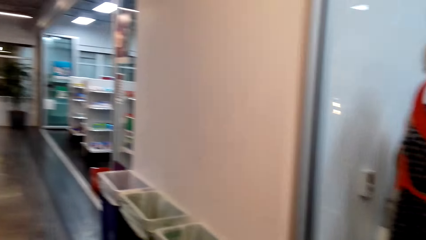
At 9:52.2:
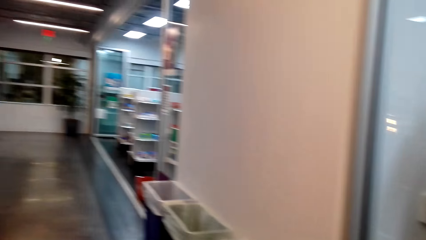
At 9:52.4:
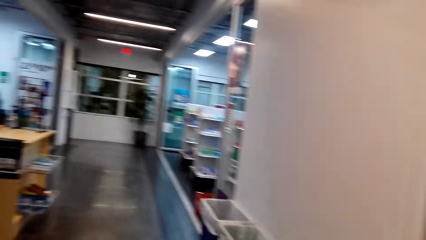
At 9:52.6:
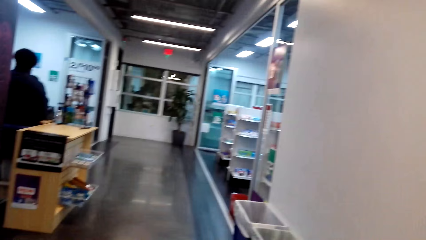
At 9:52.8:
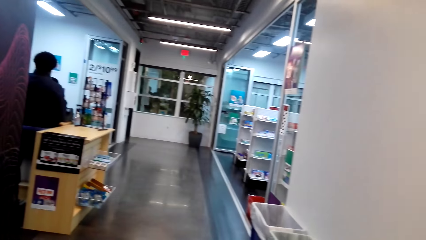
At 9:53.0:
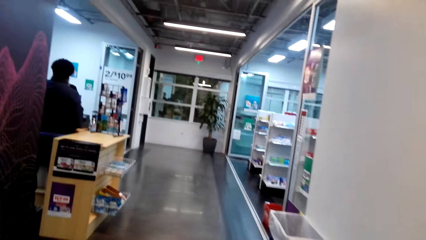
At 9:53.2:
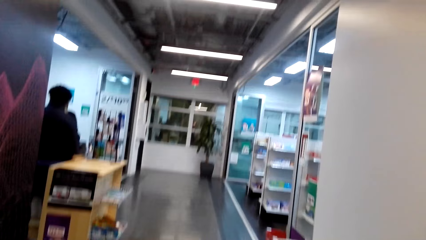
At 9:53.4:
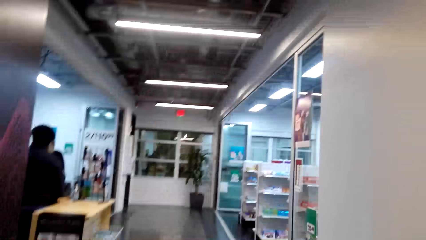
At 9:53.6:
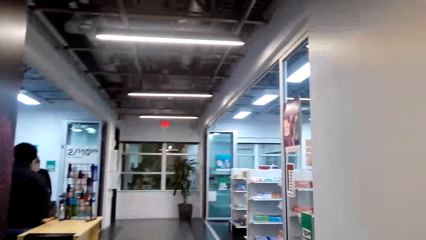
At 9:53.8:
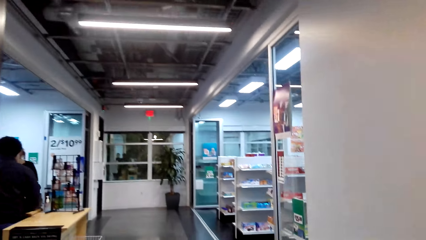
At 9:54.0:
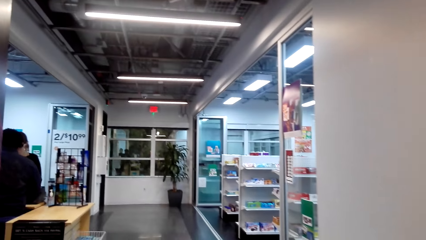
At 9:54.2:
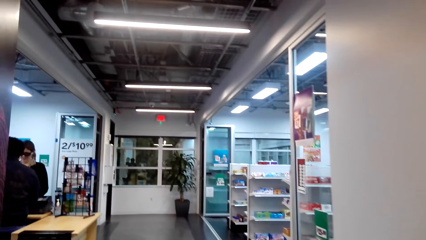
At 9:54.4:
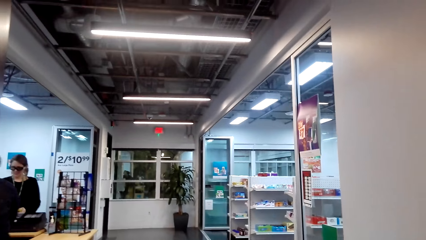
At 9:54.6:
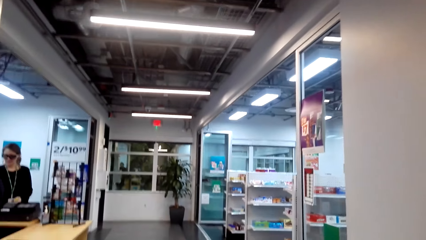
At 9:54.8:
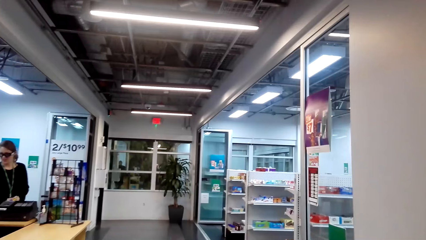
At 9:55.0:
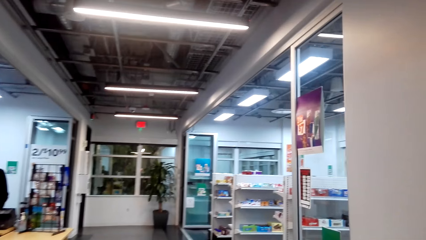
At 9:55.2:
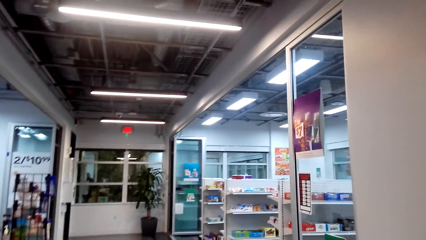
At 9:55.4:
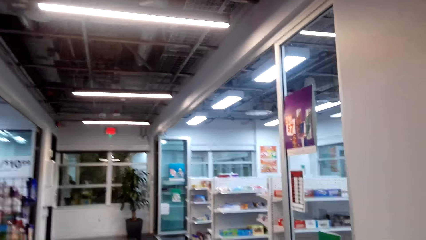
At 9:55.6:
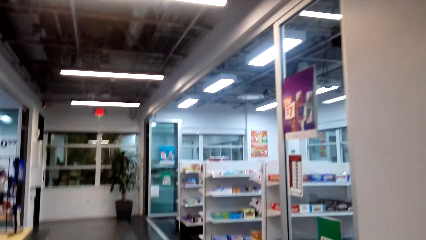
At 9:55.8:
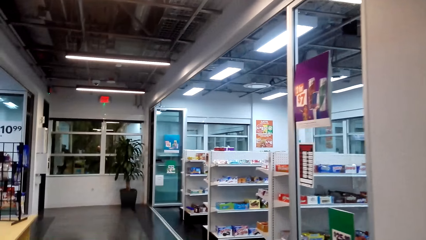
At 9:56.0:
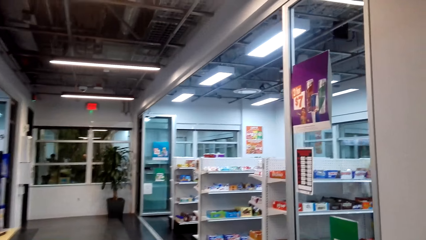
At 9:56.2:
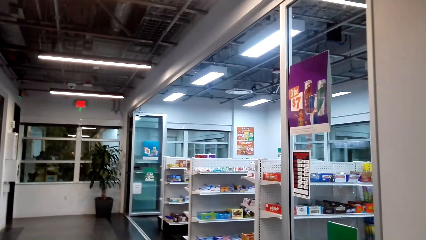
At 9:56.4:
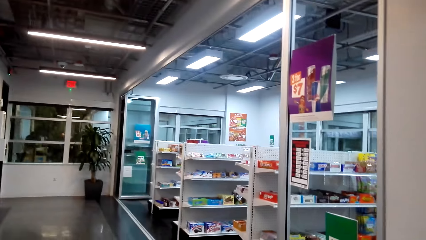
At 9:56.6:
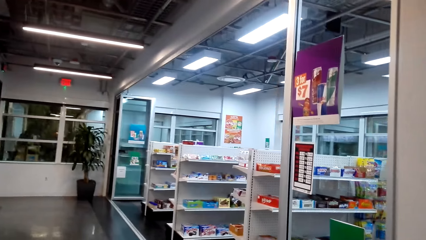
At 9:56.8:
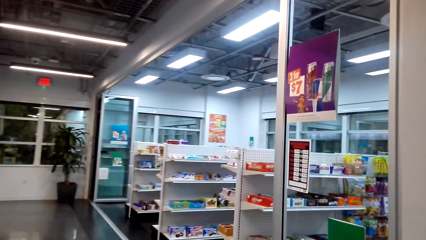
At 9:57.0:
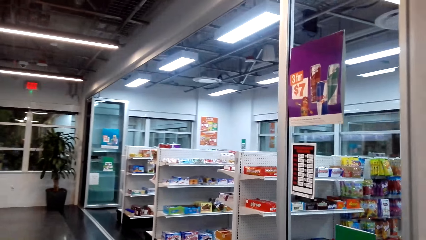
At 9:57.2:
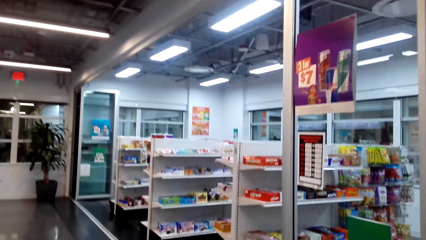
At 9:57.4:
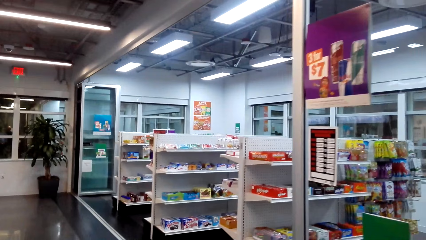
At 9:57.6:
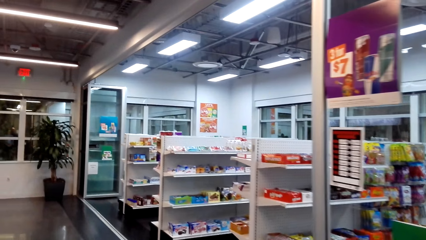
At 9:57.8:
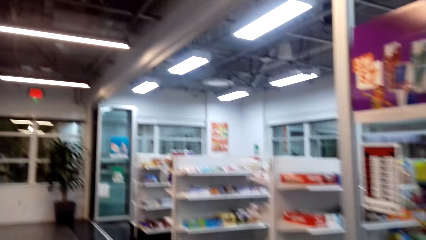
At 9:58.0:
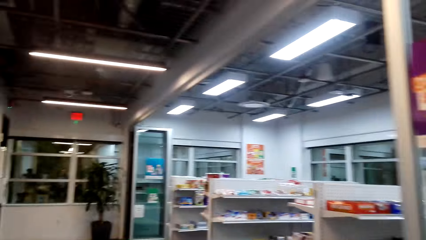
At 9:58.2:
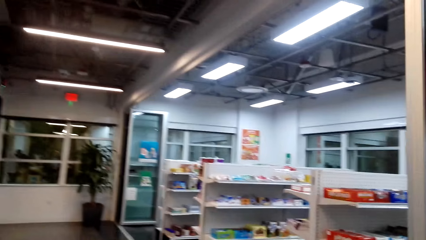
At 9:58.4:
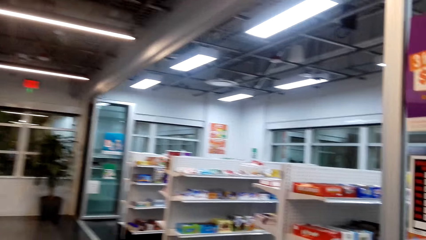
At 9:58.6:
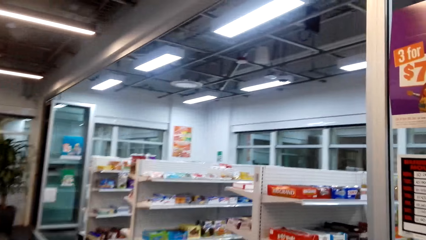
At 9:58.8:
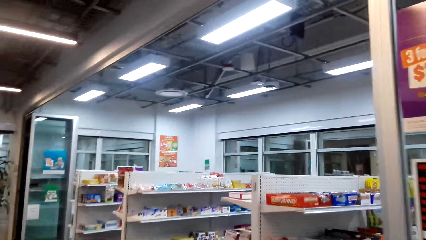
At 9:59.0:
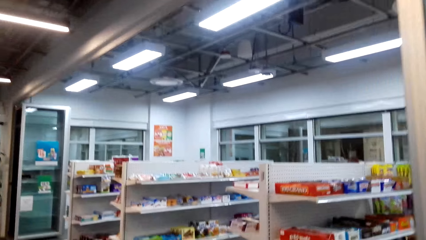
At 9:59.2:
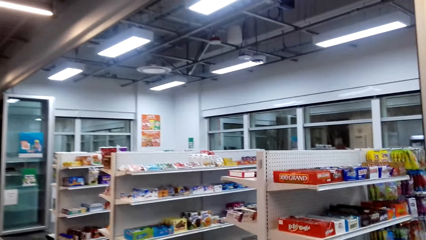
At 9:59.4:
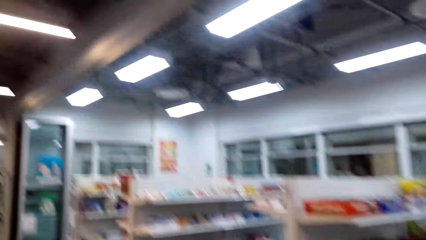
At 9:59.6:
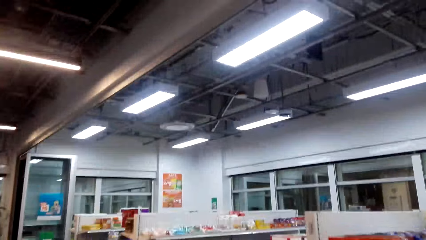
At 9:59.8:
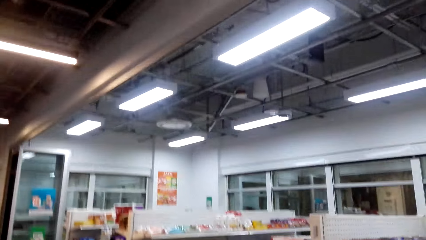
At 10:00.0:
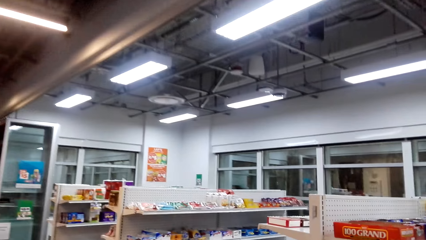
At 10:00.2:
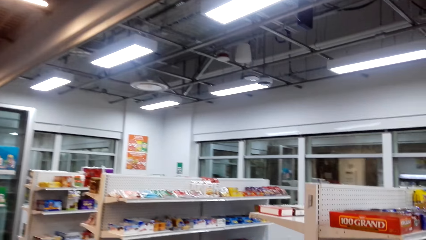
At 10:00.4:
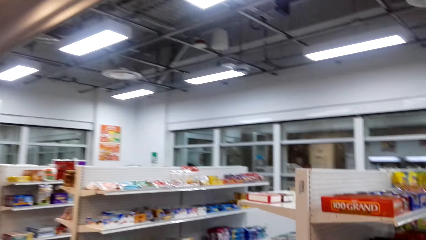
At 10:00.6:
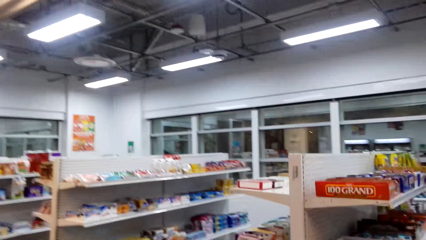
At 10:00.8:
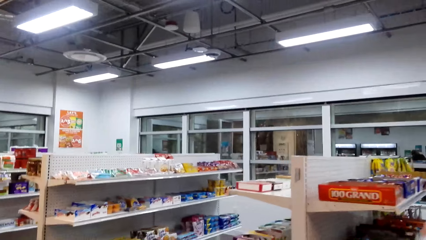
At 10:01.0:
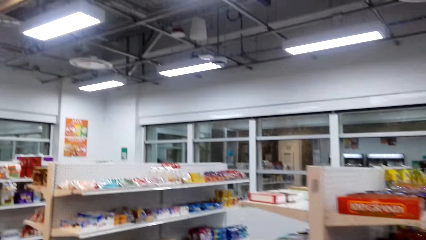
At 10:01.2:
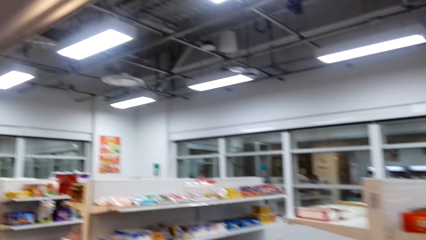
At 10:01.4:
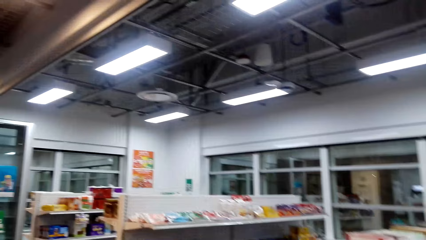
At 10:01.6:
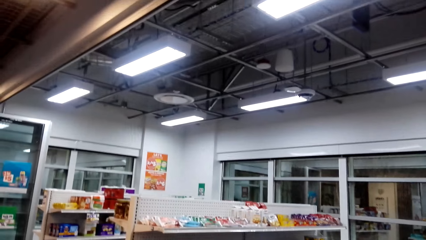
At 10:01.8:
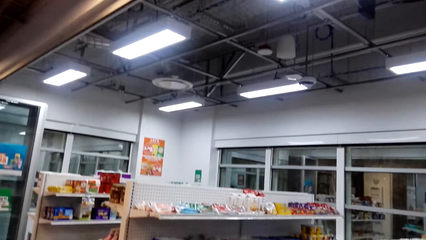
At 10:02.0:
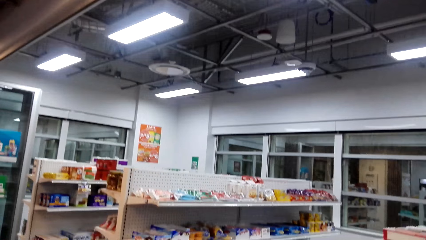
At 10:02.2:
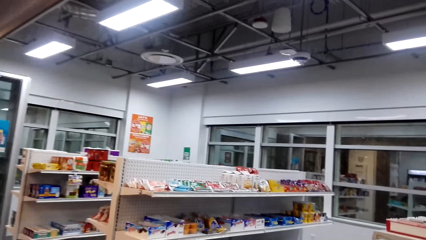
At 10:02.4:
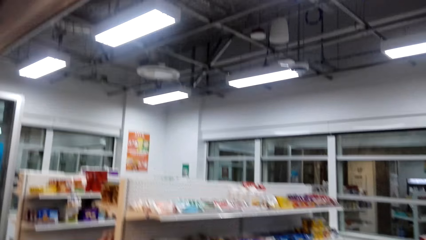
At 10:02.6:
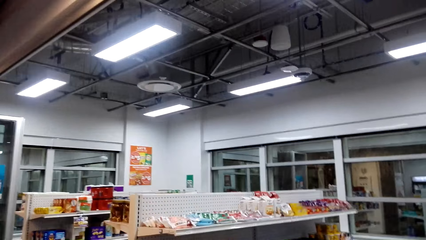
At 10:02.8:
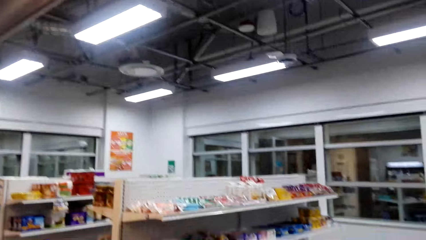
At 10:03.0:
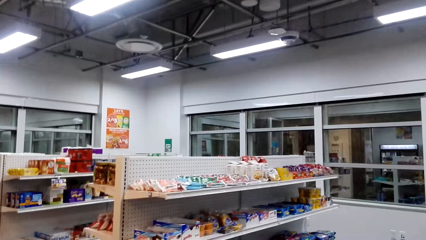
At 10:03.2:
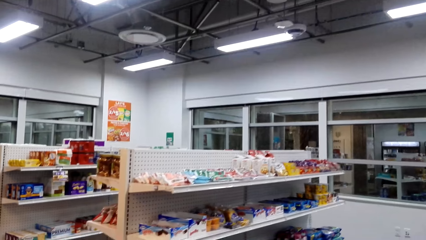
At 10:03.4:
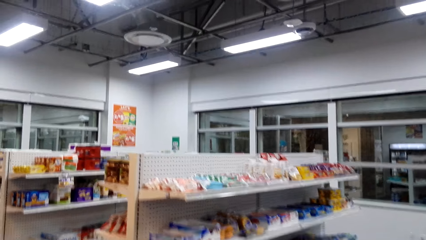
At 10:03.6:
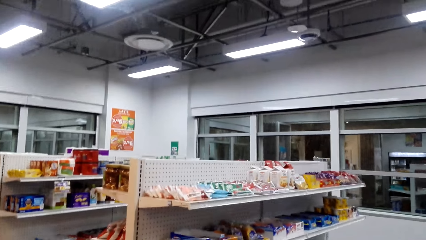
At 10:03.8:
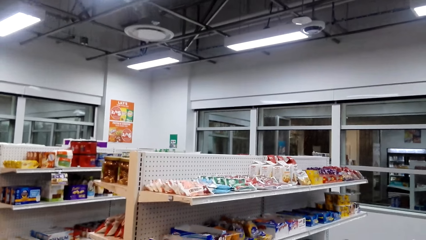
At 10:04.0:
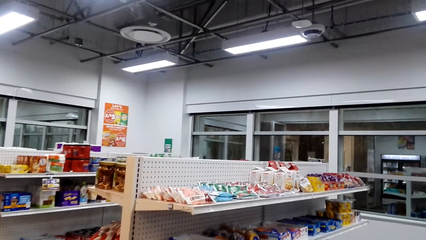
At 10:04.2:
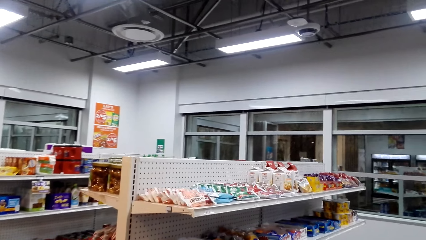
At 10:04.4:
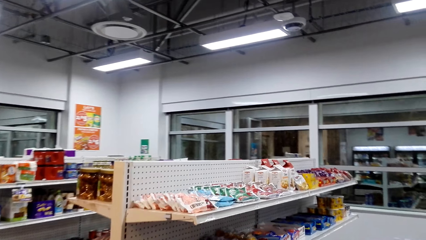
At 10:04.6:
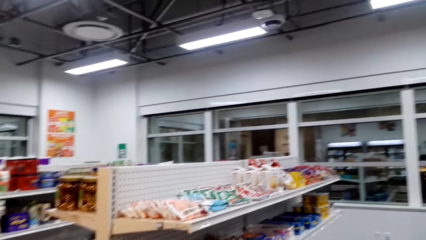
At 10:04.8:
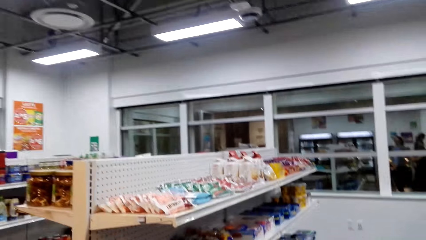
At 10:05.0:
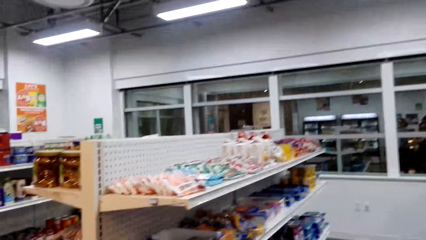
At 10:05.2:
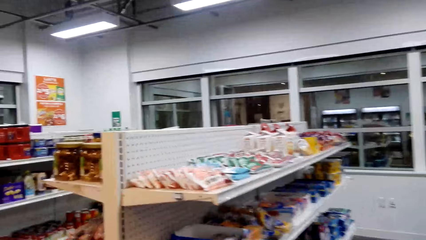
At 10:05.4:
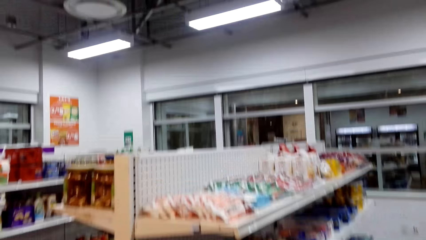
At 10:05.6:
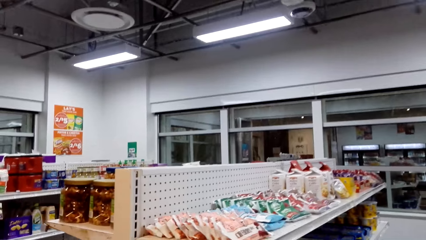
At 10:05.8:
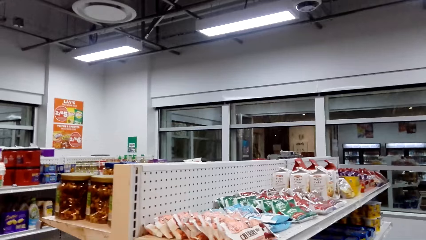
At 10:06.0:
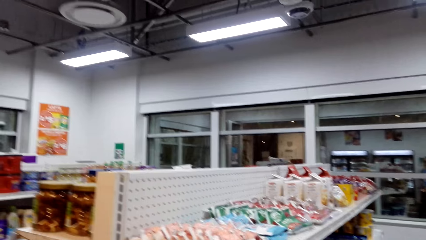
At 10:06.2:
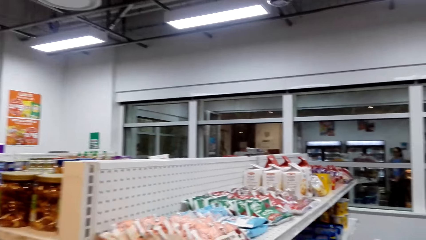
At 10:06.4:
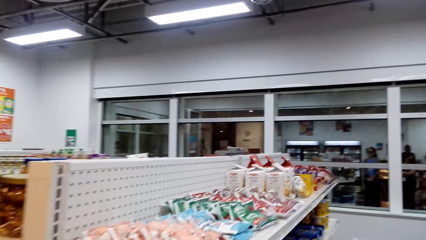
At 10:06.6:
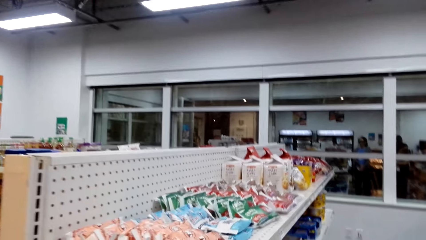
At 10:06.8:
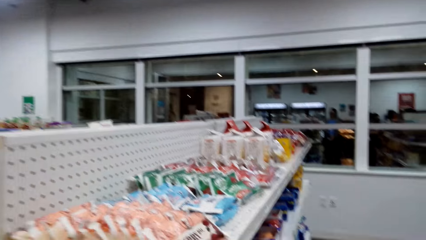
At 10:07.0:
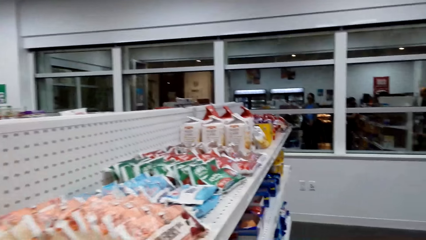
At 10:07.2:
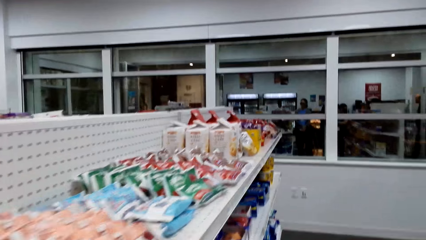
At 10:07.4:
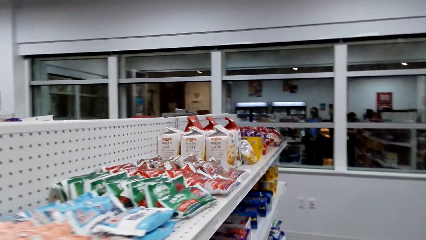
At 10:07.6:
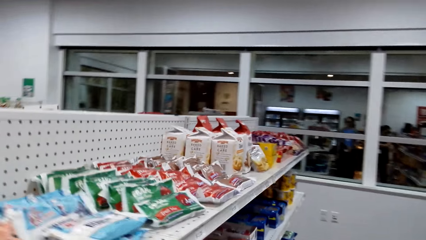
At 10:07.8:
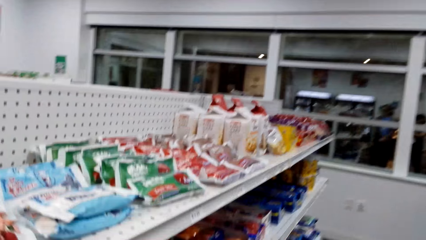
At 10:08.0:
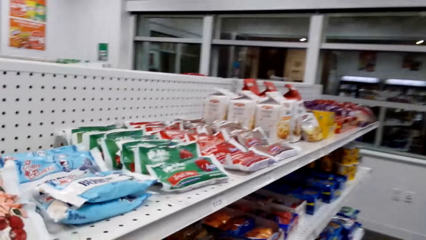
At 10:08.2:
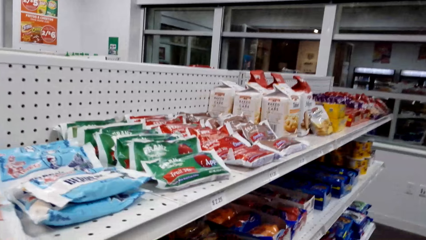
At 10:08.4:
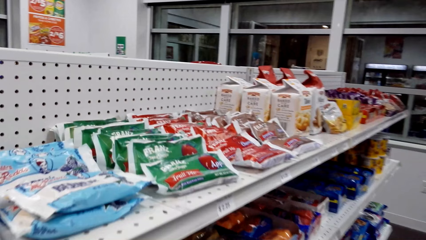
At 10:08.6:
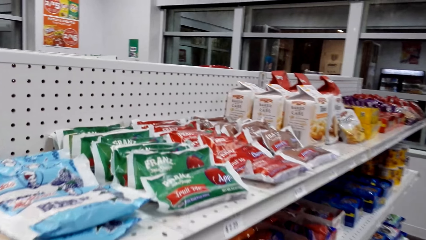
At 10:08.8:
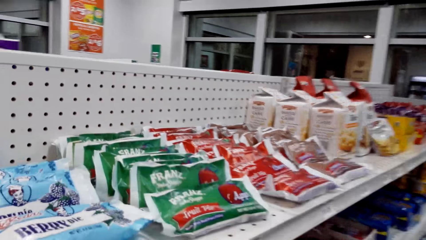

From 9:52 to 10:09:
The camera wearer walks around the house. They walk around the supermarket.
